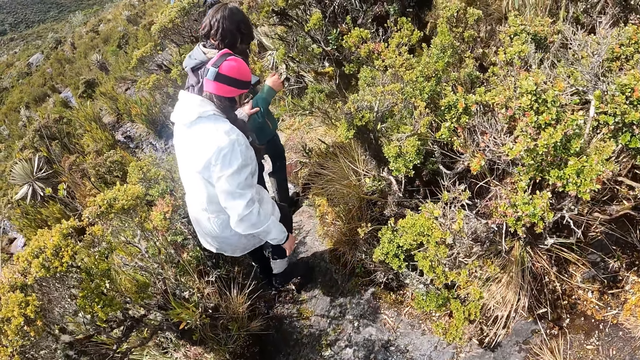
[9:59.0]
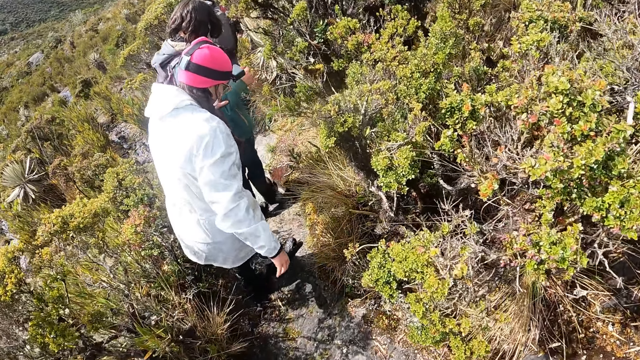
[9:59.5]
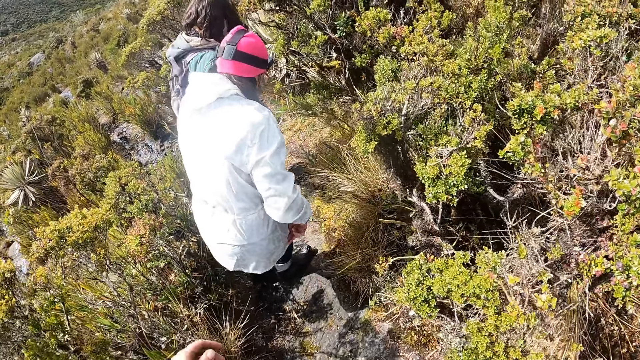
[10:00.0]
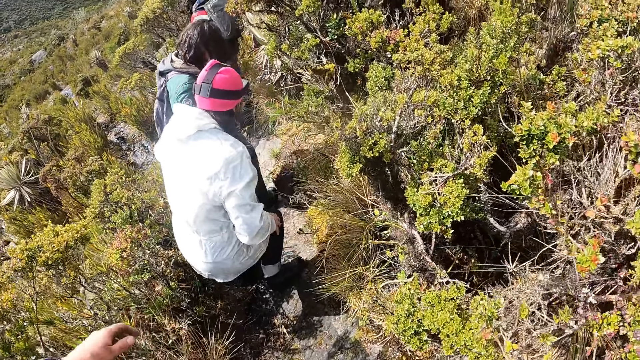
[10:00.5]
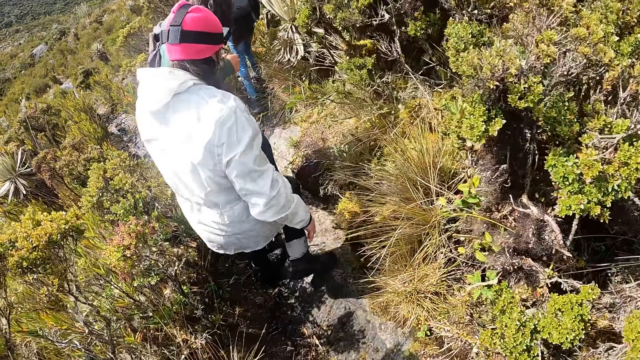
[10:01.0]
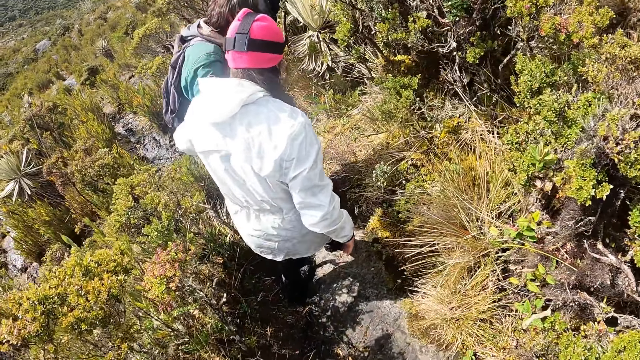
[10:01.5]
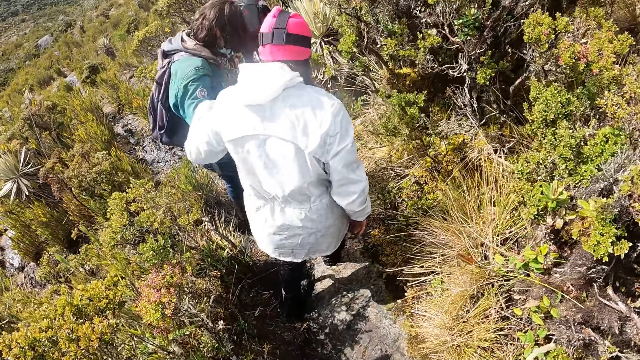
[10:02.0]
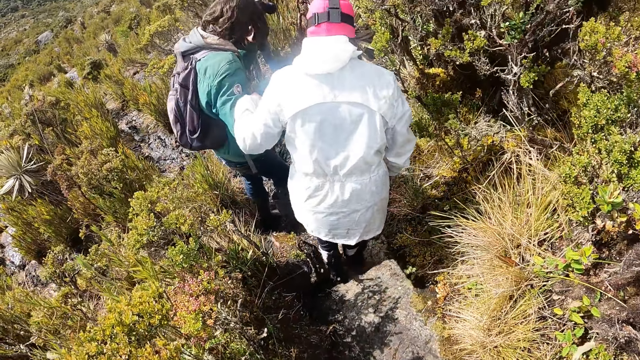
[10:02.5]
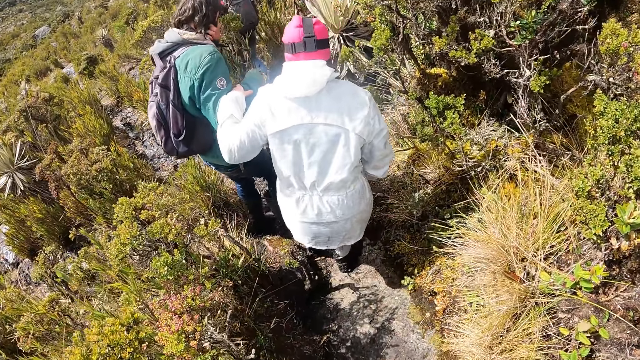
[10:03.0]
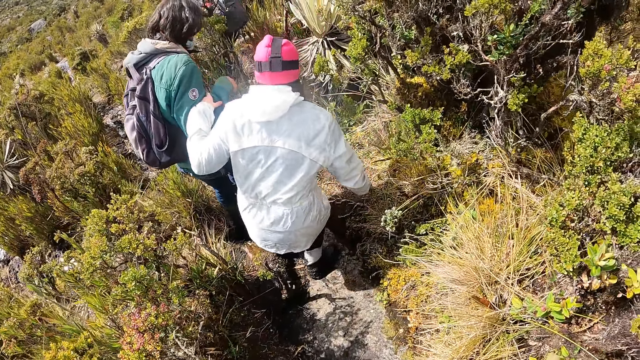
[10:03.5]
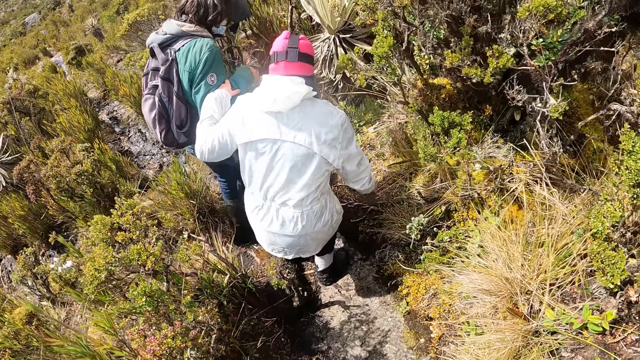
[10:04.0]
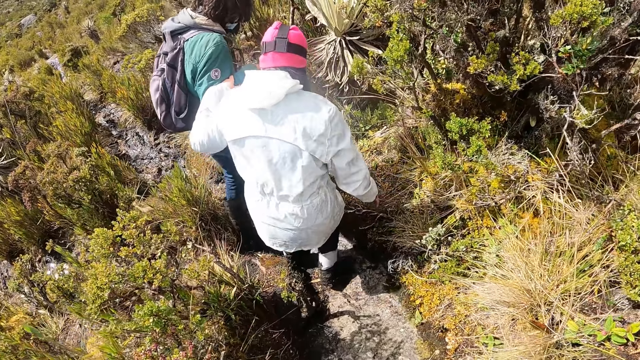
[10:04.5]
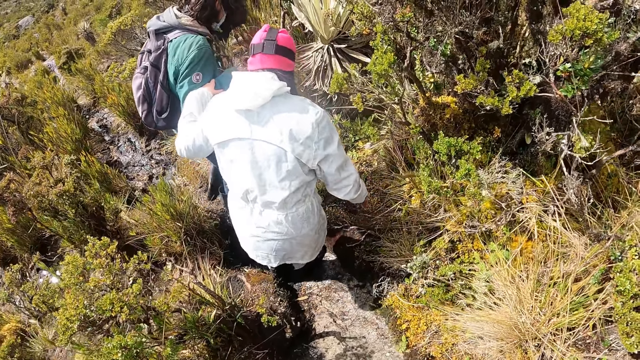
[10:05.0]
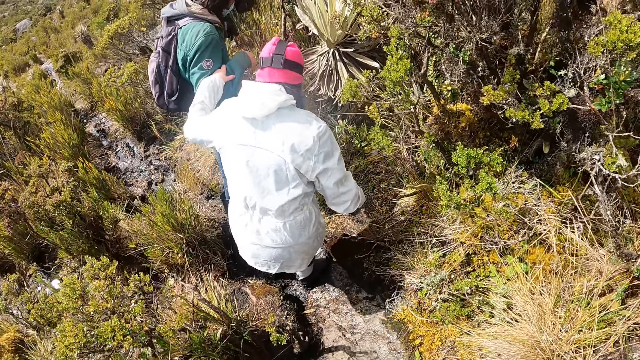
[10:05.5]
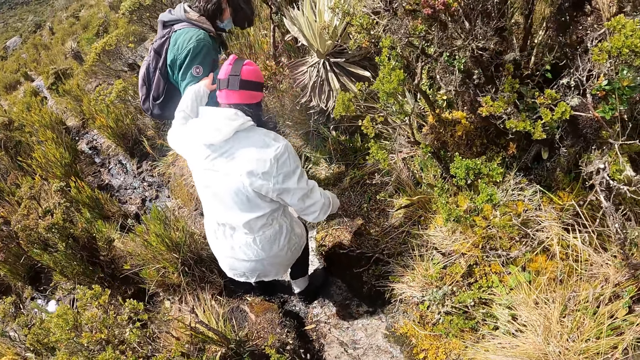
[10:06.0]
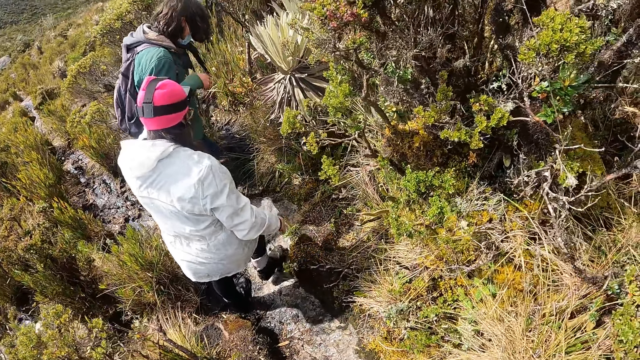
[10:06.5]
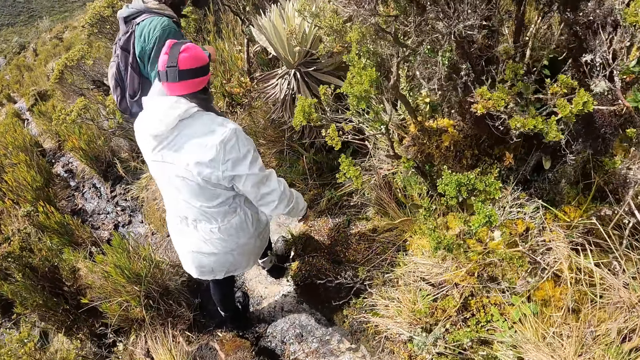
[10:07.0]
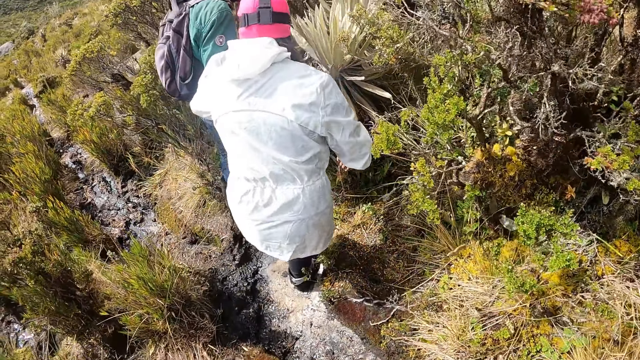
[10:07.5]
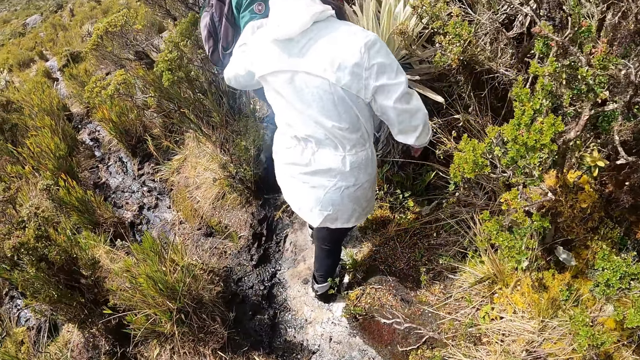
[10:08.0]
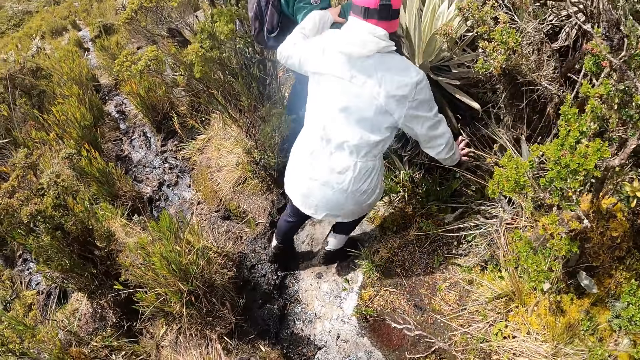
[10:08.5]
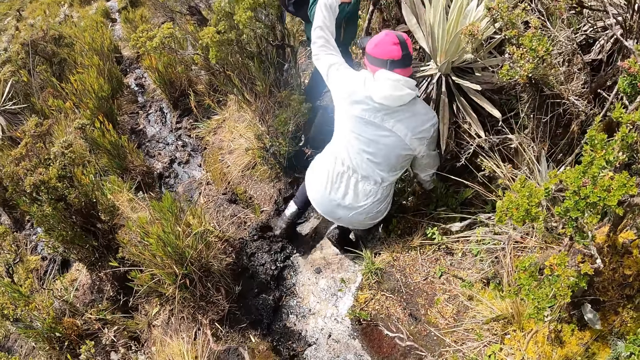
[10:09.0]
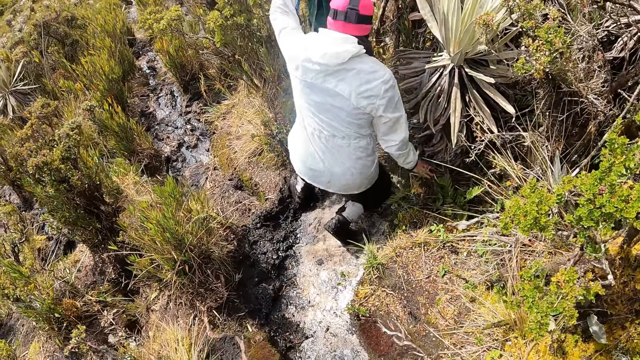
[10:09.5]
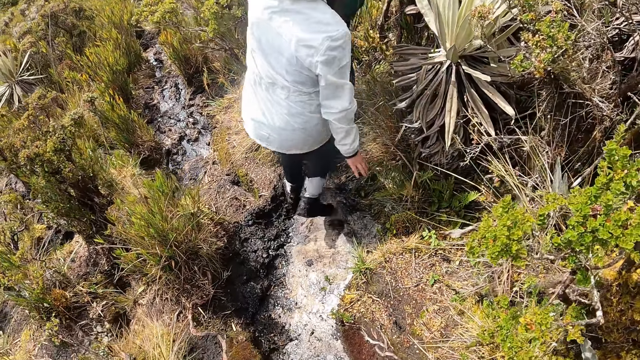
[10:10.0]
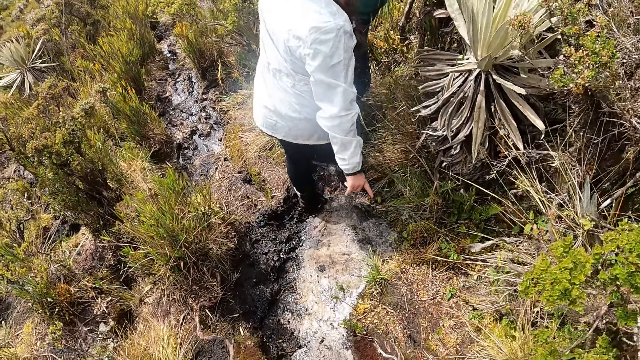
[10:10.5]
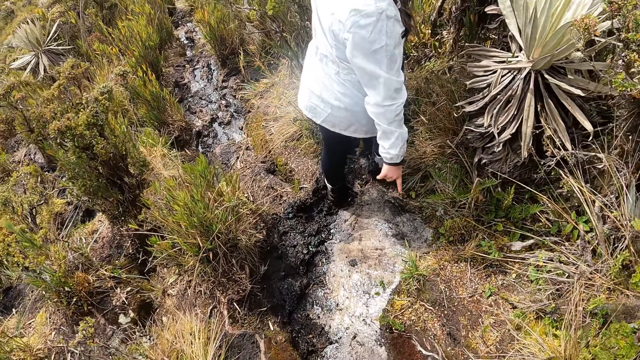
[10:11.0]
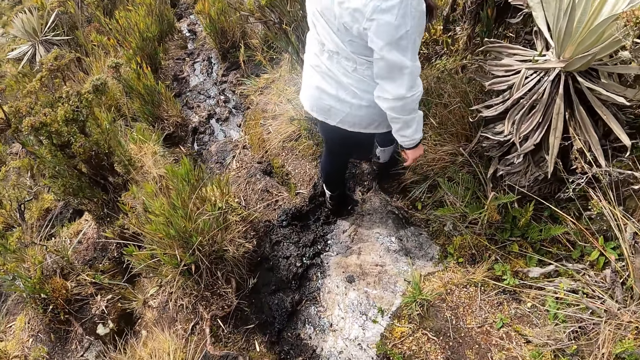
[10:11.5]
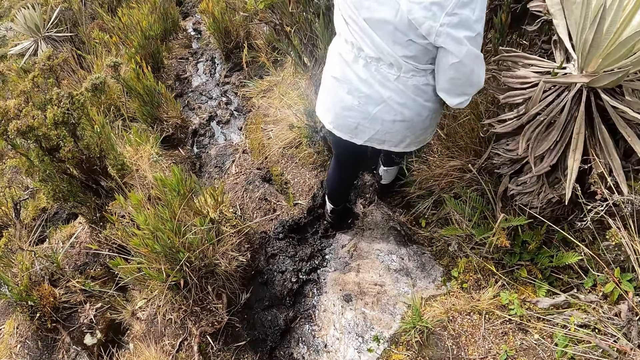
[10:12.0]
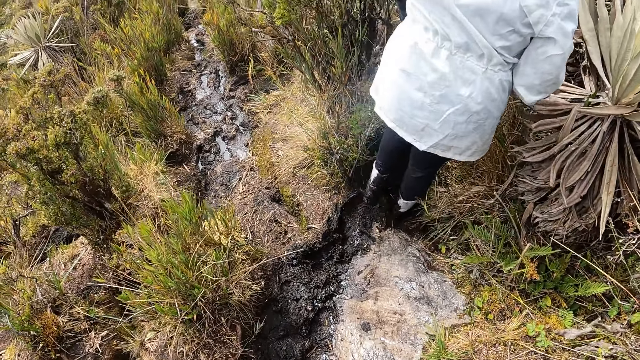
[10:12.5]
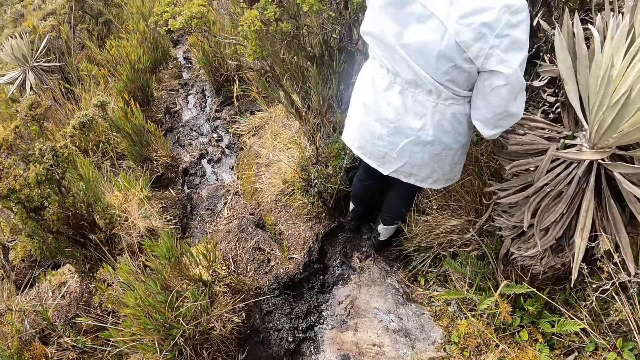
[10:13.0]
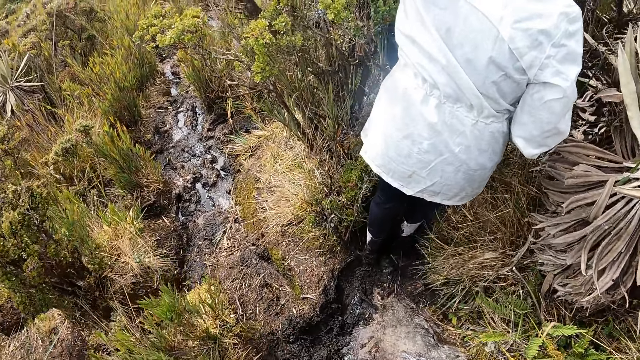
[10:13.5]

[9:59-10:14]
The woman slips on the mountain.

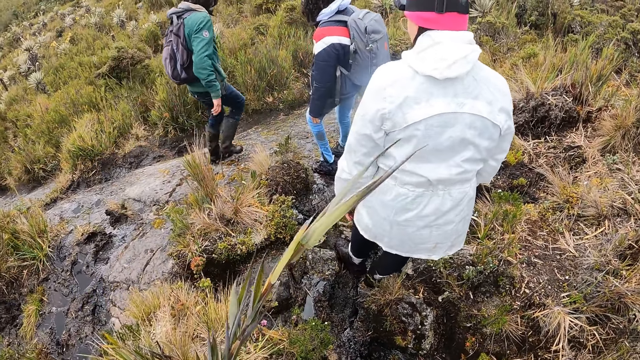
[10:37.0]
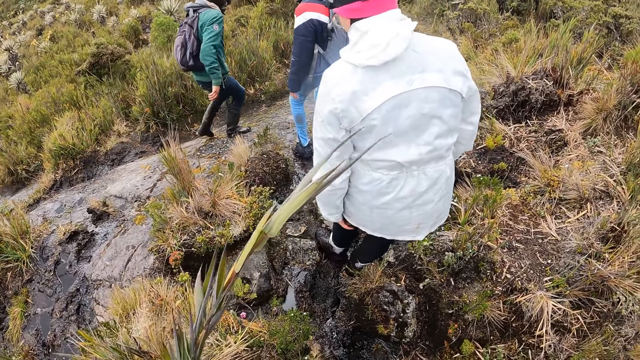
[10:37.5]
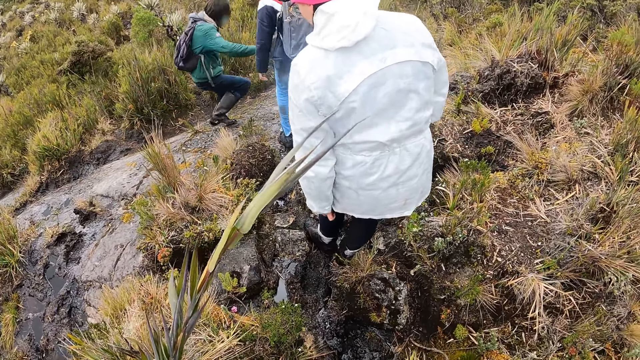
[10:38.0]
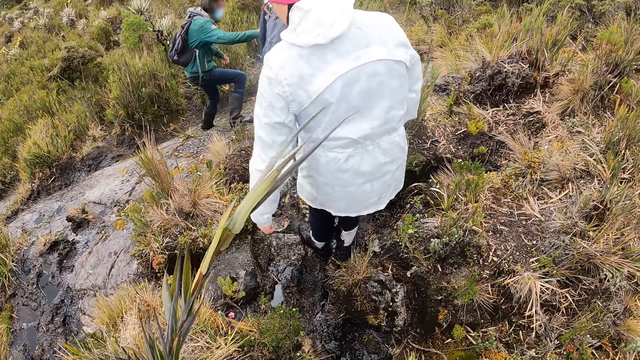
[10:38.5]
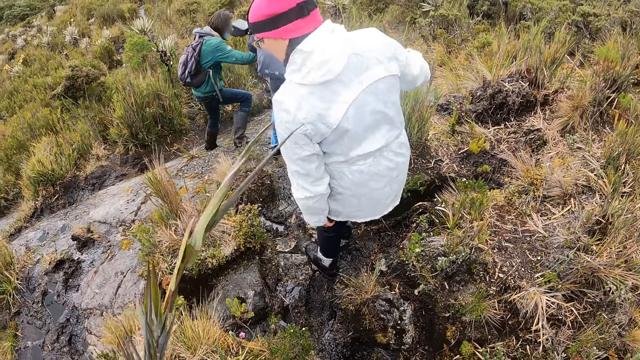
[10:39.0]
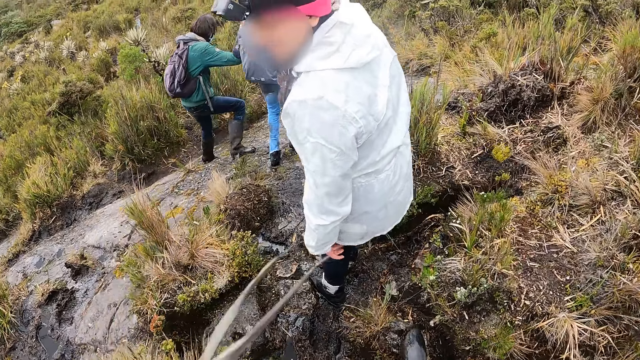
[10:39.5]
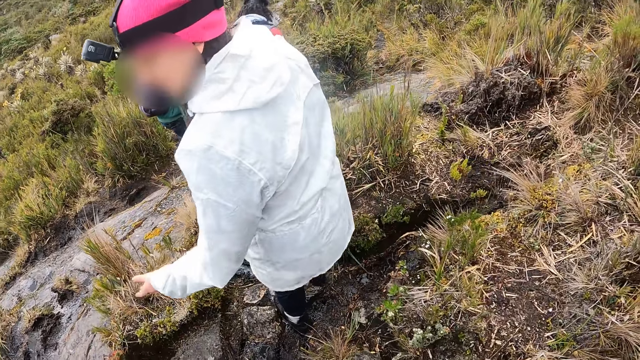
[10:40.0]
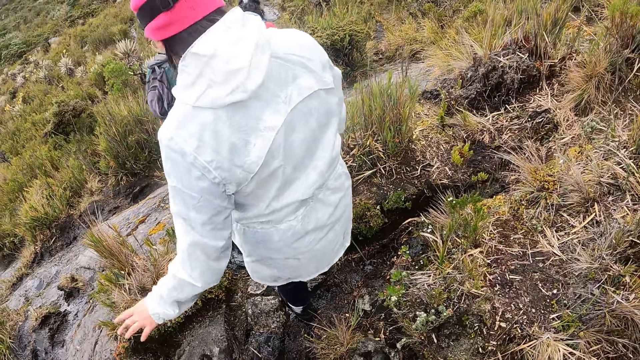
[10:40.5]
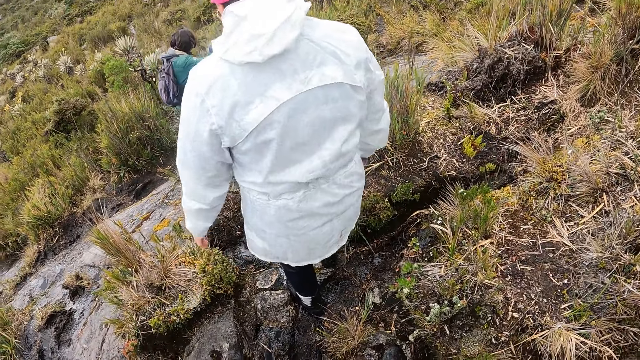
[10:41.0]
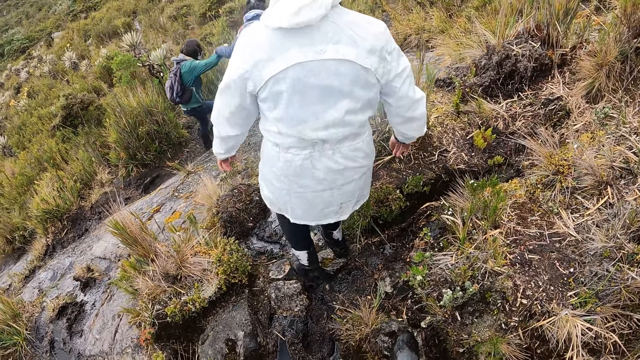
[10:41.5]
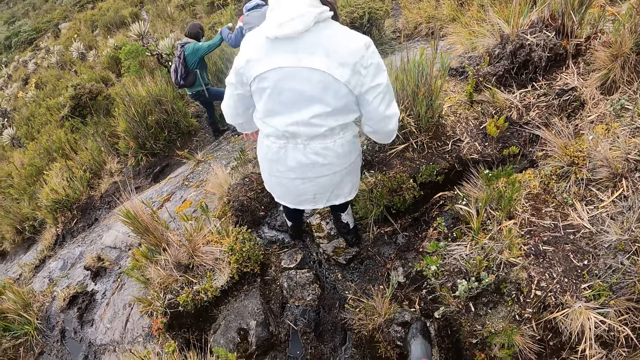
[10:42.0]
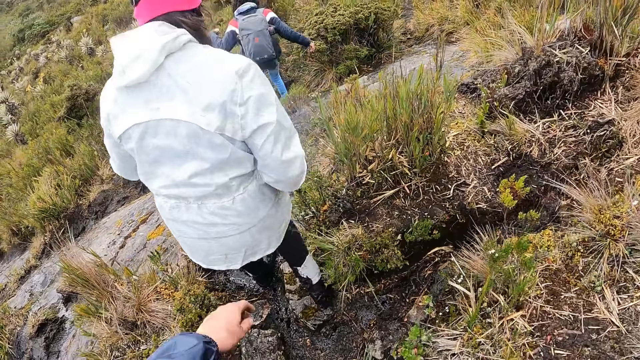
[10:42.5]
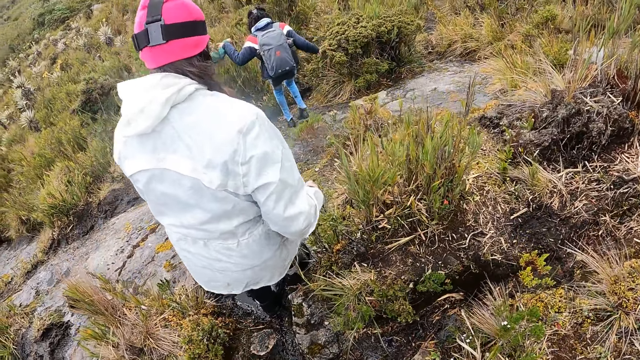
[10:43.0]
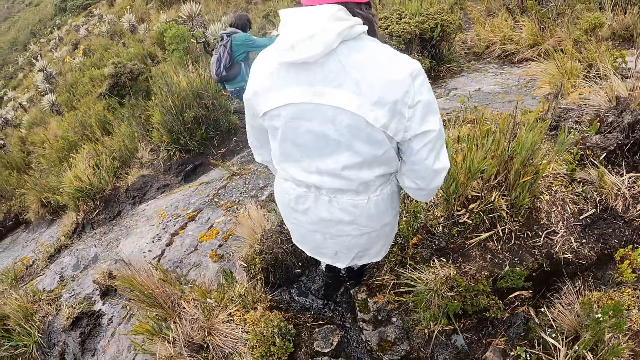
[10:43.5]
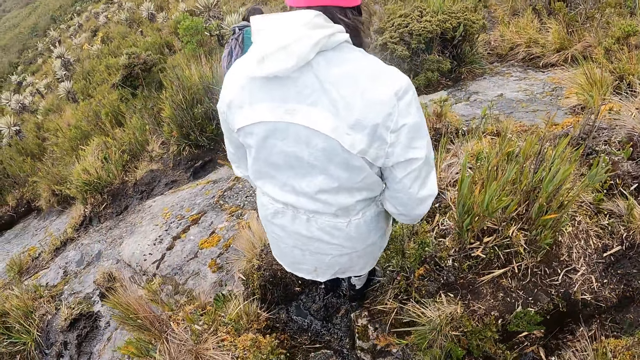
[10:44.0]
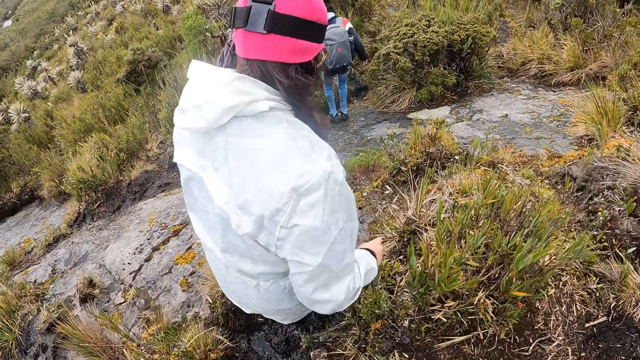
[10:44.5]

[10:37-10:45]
The woman supports another woman with her right hand.
